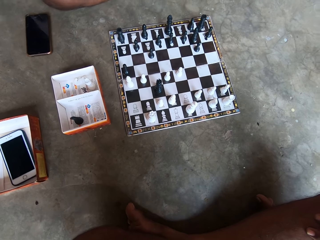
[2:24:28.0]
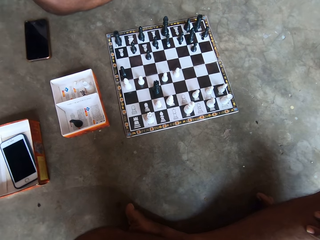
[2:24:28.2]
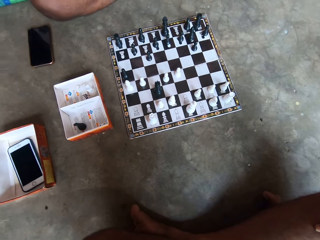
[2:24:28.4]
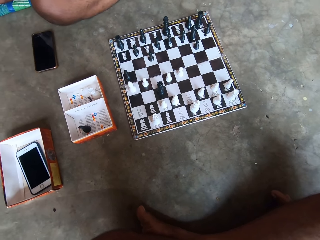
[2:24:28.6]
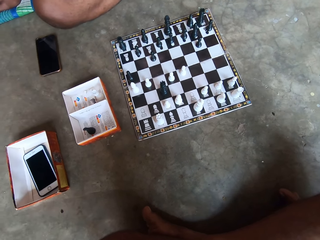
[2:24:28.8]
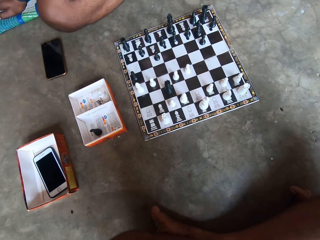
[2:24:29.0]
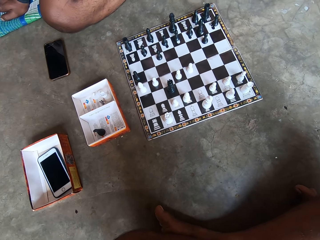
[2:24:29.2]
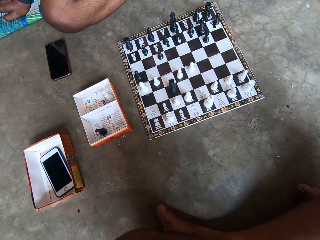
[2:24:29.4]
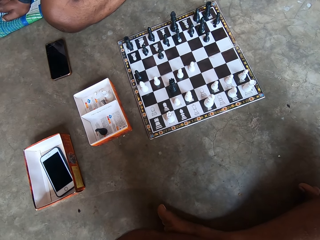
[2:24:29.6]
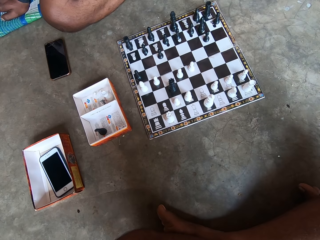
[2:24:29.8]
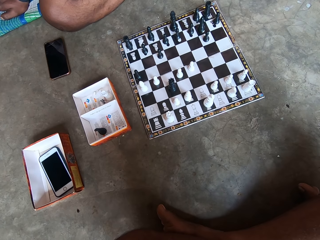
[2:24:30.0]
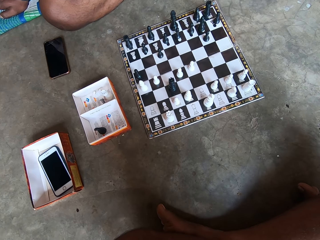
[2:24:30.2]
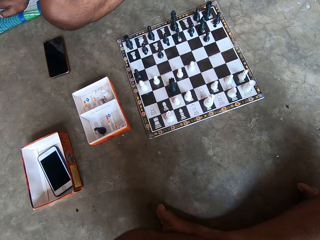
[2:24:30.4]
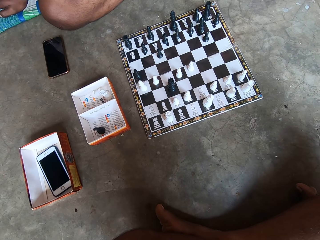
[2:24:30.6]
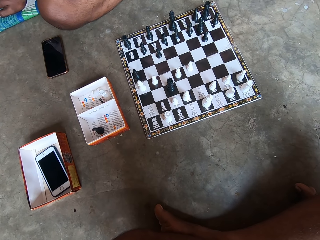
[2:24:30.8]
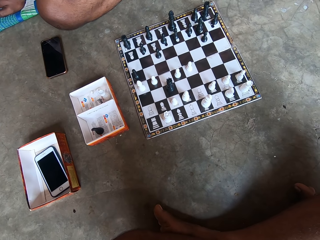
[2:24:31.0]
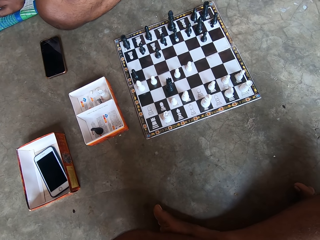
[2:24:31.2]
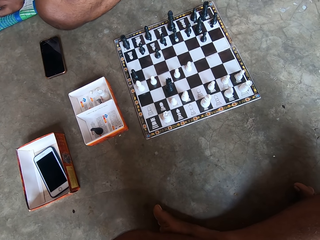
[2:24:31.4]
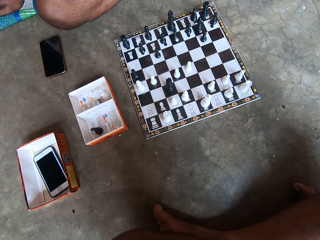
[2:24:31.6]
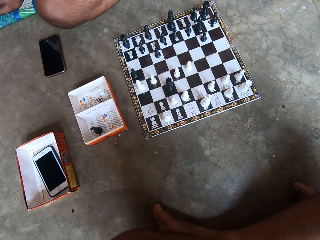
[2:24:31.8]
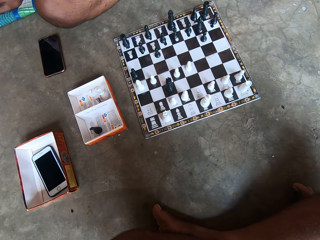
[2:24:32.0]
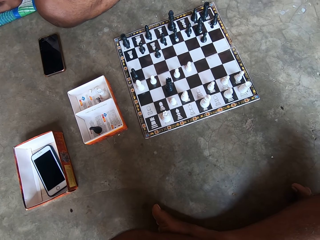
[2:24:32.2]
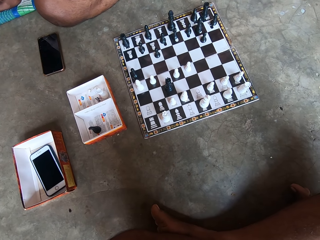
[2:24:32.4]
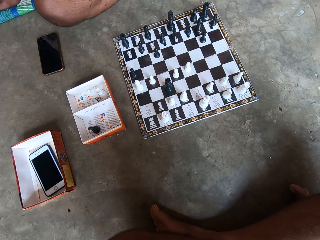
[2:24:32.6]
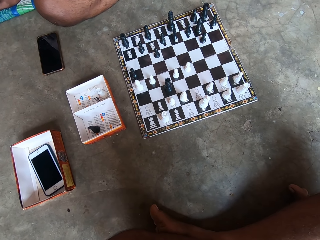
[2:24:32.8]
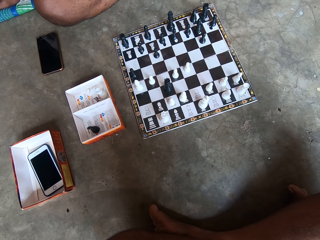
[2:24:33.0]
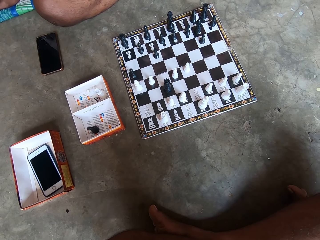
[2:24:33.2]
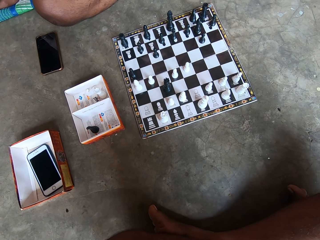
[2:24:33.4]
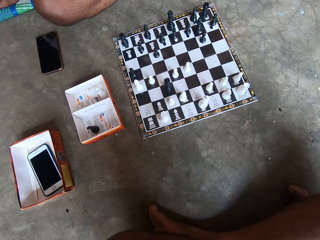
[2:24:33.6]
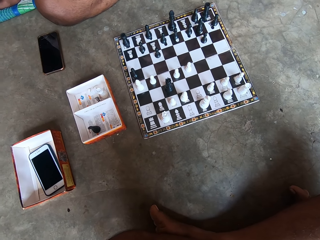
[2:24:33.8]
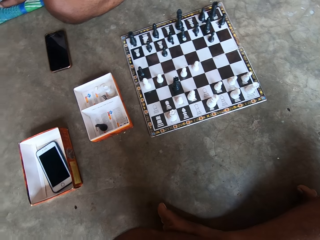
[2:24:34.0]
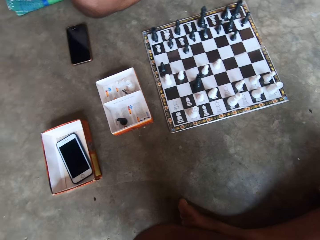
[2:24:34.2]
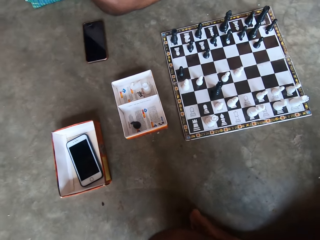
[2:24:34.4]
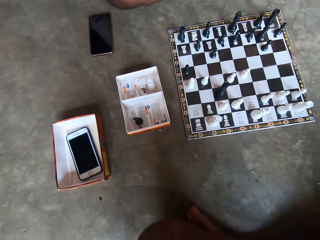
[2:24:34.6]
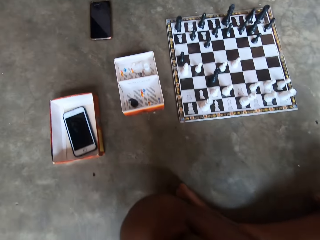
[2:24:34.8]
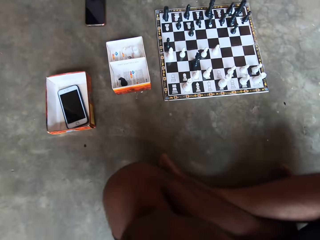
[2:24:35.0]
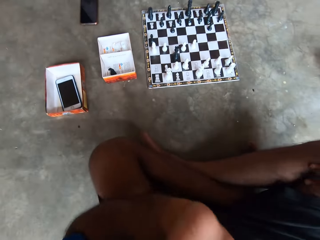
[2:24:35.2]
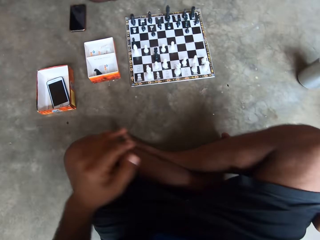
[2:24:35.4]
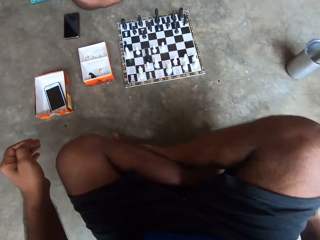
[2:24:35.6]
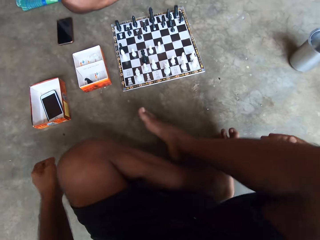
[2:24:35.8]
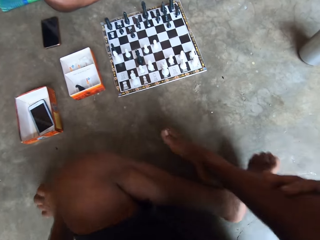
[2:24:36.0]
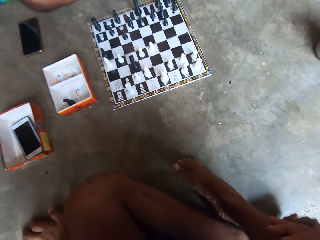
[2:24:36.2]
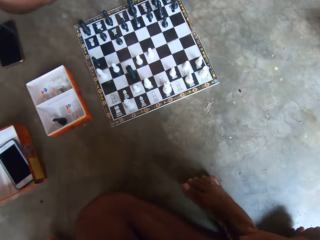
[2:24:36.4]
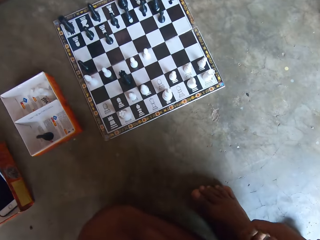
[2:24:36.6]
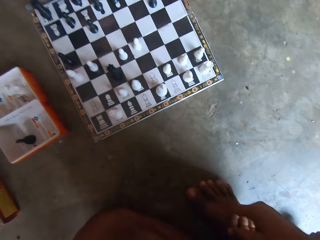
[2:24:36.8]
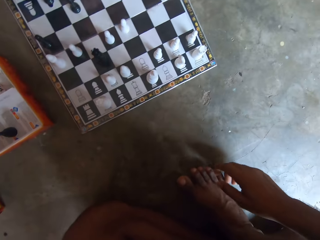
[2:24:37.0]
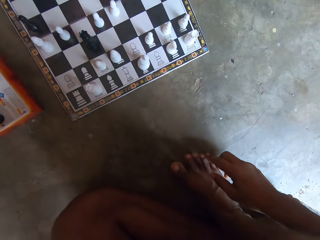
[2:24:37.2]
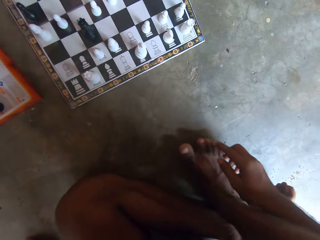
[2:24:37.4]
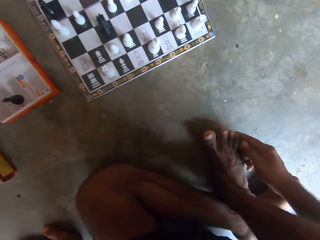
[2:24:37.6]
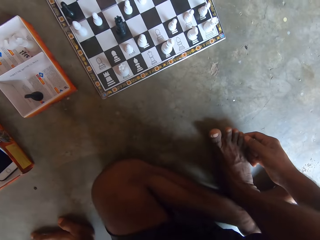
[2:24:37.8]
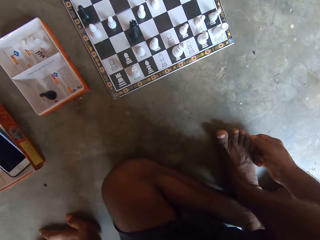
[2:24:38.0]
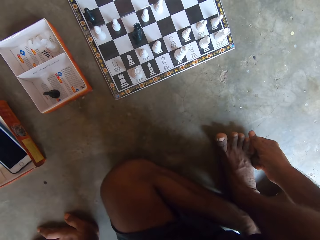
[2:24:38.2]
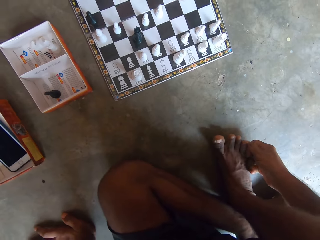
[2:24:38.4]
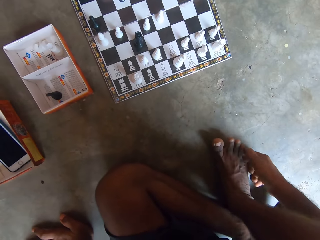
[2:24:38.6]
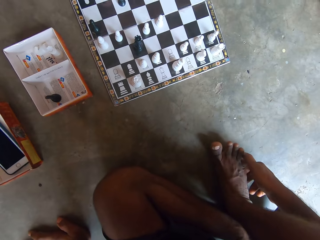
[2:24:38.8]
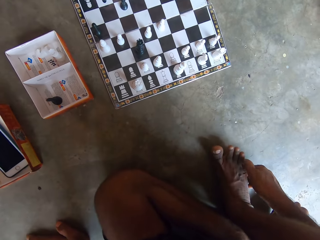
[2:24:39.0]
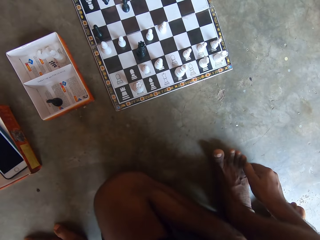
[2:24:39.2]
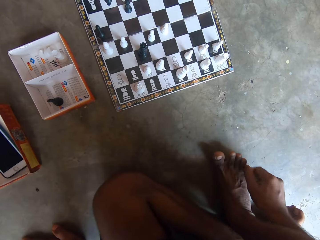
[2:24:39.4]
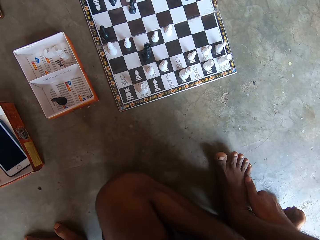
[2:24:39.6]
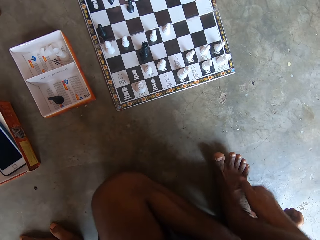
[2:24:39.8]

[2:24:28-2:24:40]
The camera wearer readjusts himself on the floor. He touches his feet.

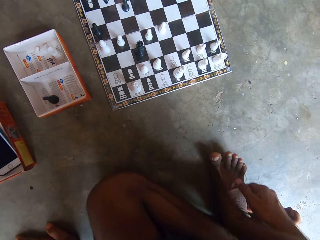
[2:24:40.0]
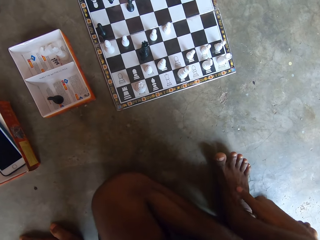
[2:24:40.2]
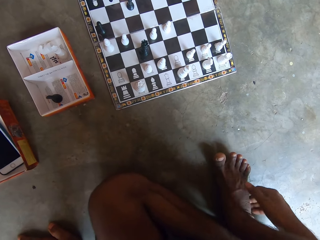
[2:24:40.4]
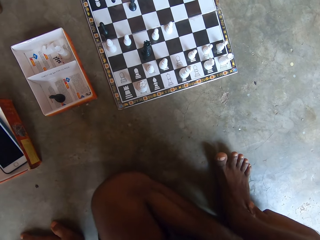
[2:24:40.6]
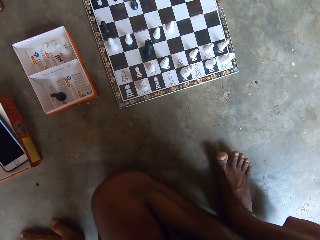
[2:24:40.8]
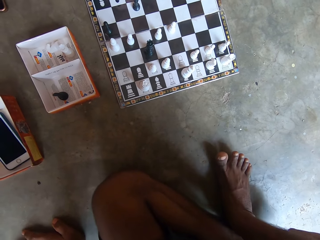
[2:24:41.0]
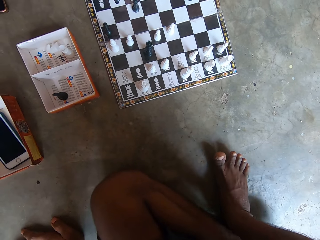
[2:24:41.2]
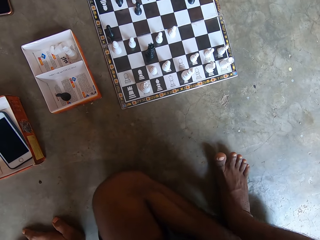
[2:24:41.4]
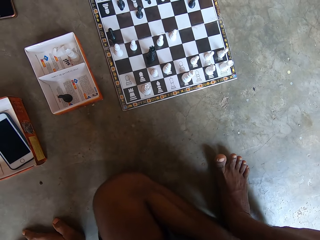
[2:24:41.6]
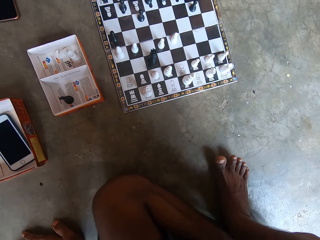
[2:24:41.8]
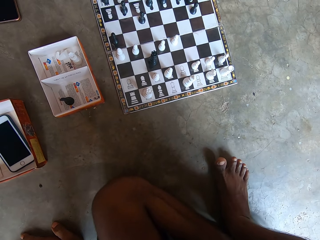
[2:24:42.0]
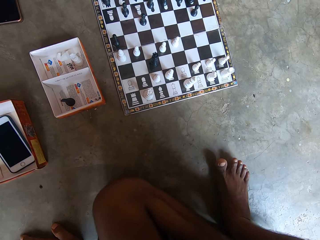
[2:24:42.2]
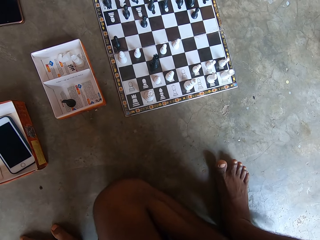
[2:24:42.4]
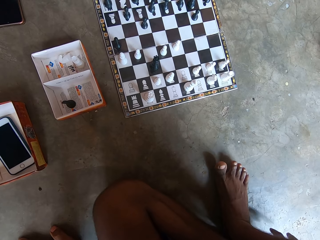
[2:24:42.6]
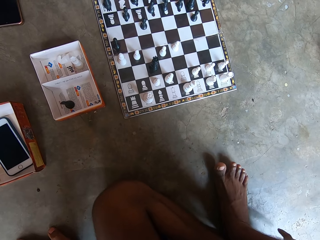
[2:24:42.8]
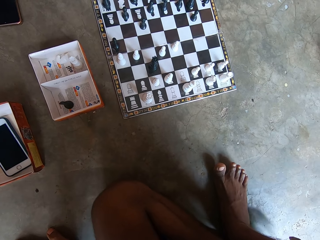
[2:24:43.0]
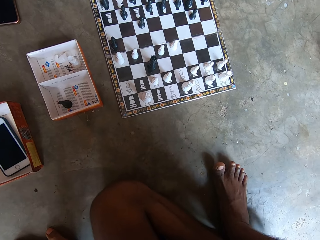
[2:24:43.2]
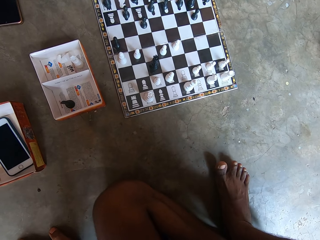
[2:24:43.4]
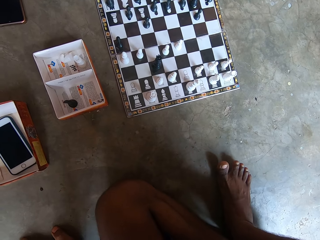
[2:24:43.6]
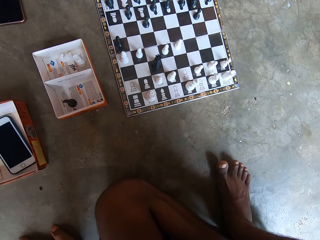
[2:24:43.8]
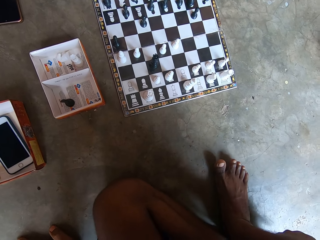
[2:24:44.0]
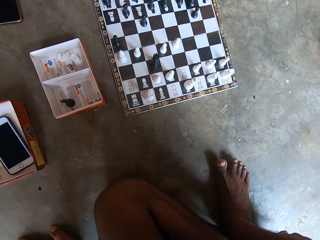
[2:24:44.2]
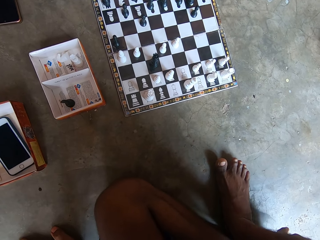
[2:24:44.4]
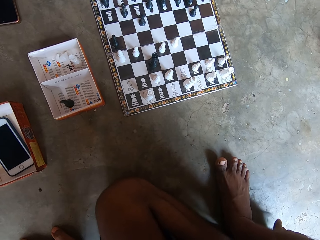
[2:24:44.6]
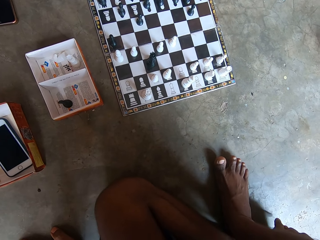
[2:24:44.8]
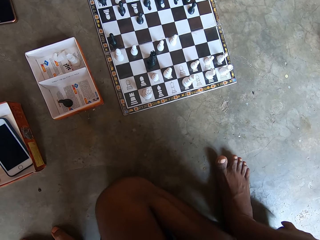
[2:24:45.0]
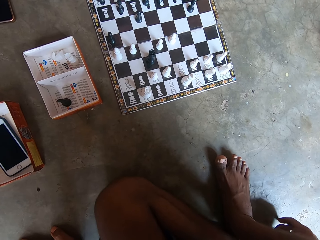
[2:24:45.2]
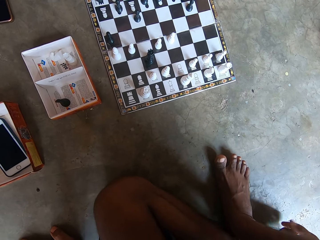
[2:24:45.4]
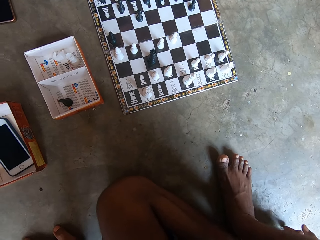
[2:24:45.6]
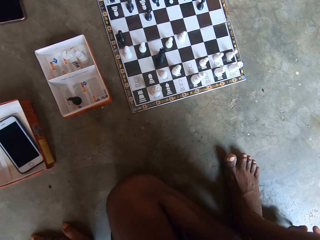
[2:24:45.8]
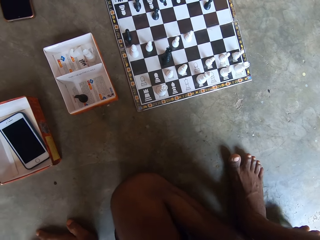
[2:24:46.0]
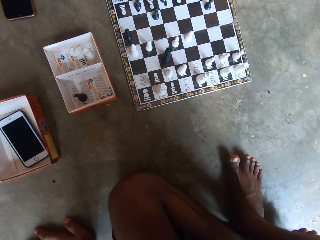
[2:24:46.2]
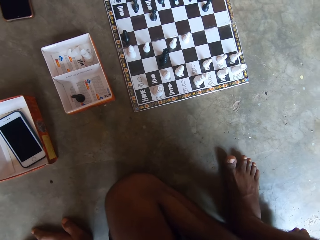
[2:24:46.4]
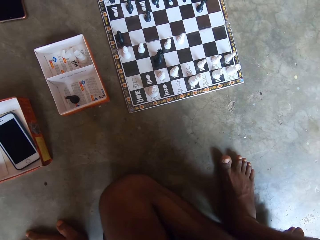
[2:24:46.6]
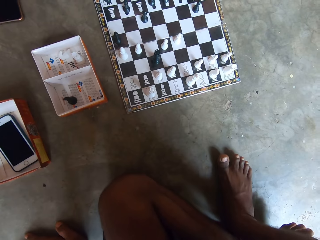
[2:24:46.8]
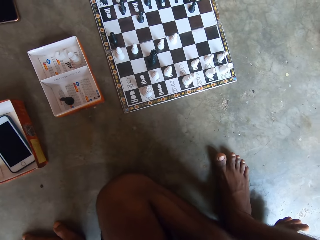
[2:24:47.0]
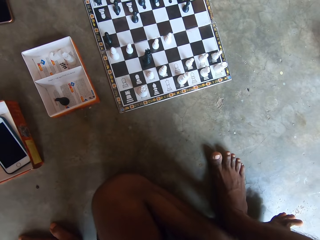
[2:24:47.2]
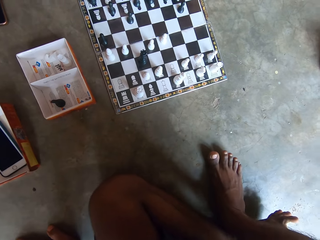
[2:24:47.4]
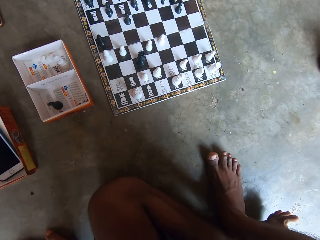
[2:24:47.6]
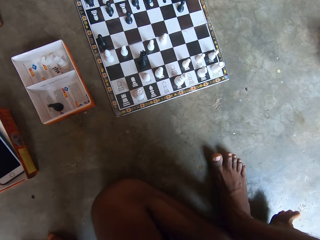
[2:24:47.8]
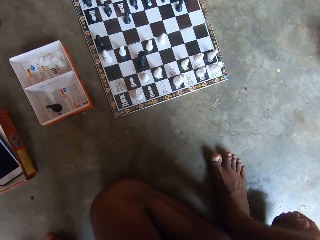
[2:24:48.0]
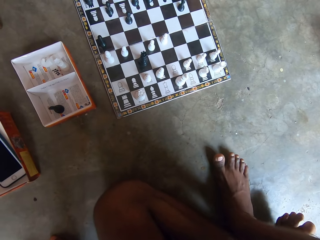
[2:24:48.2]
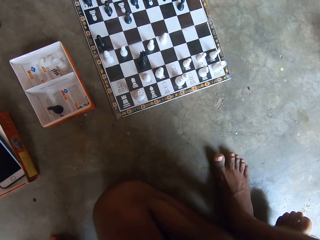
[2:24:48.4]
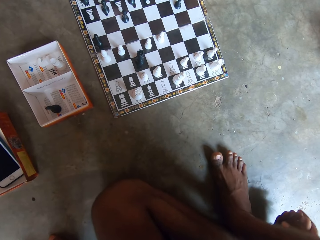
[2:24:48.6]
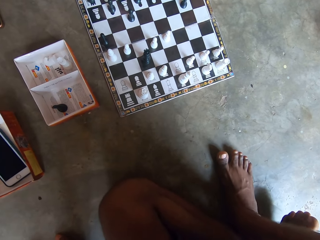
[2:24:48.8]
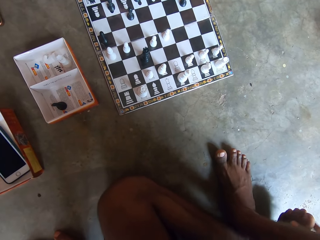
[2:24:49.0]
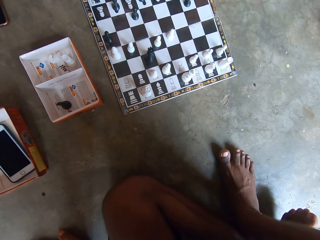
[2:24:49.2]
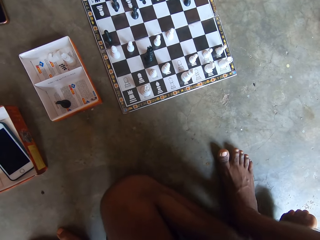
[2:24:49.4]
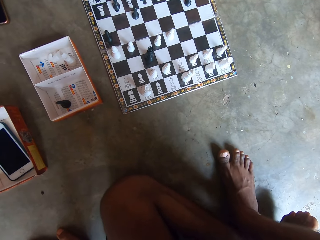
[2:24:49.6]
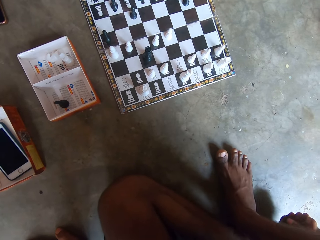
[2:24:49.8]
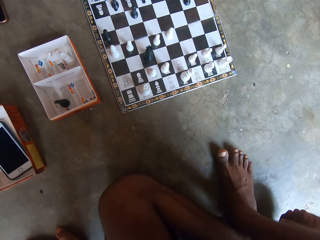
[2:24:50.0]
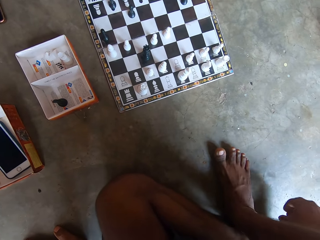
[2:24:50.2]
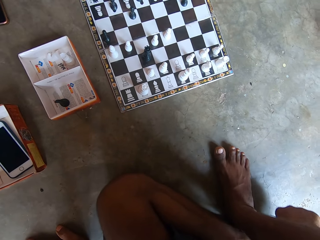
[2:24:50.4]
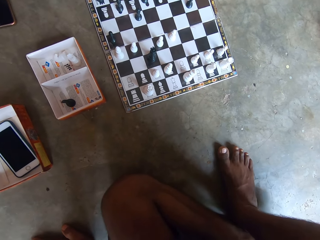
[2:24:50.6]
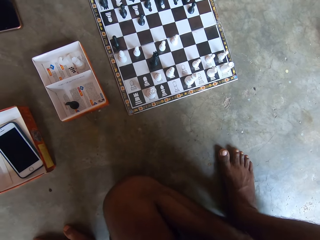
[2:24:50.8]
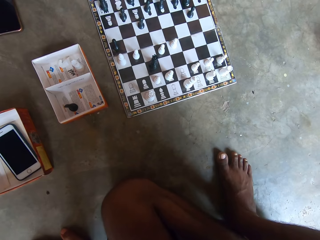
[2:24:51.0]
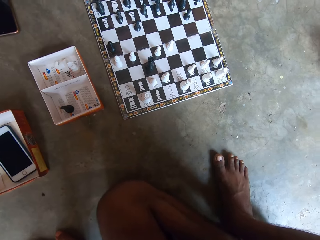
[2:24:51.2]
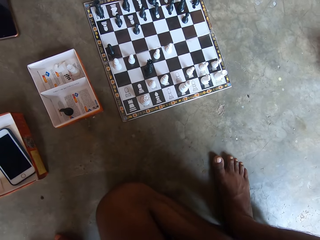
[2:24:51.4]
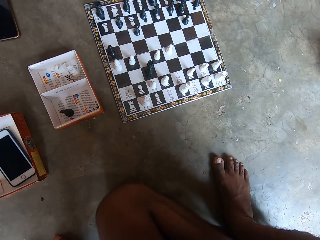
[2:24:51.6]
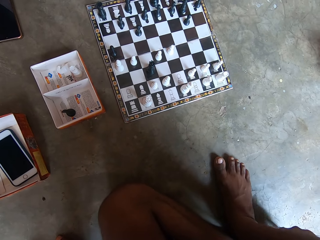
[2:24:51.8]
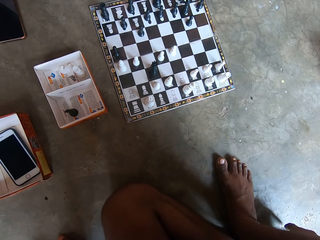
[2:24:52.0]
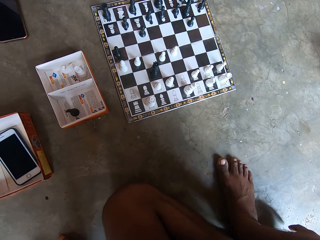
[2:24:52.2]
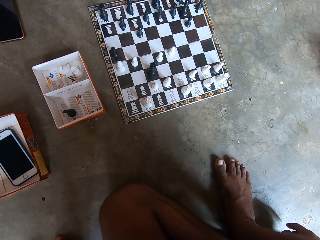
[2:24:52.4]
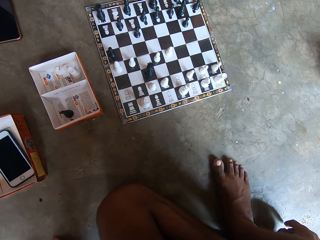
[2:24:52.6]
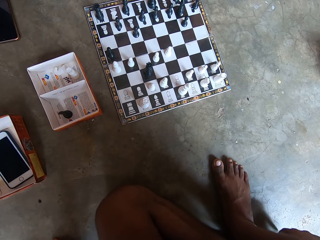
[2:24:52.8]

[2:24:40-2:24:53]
The camera wearer looks at the chess game with the man. He wipes his feet.
